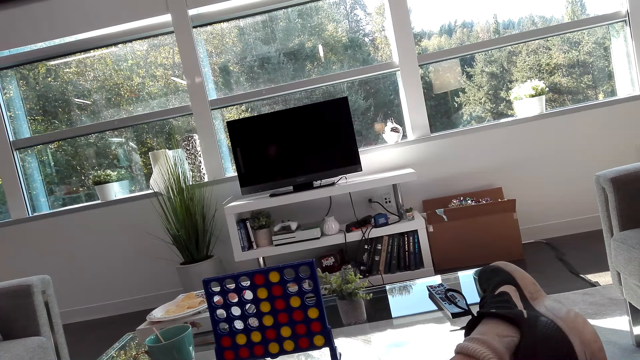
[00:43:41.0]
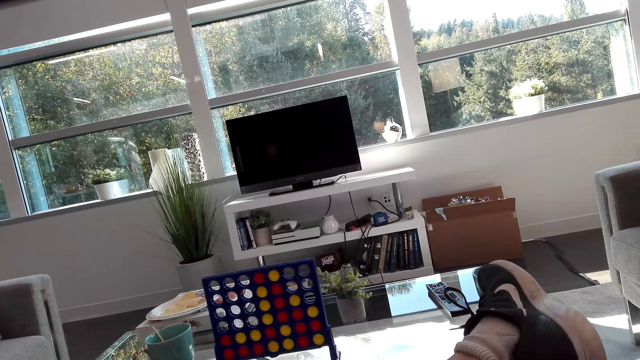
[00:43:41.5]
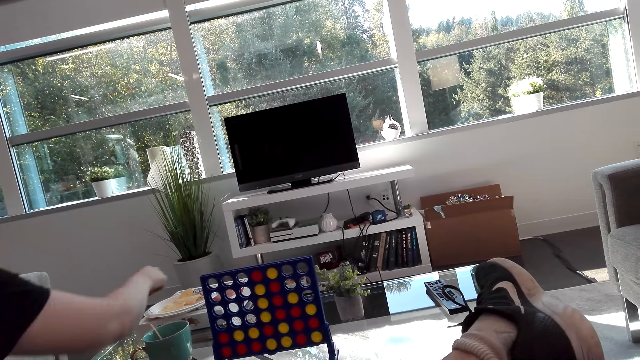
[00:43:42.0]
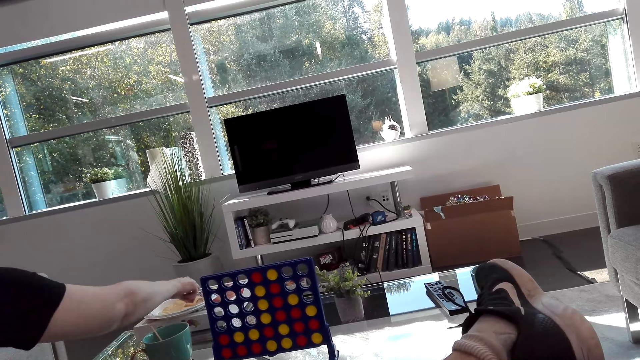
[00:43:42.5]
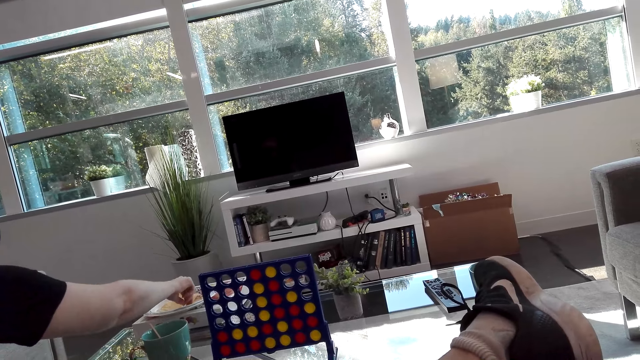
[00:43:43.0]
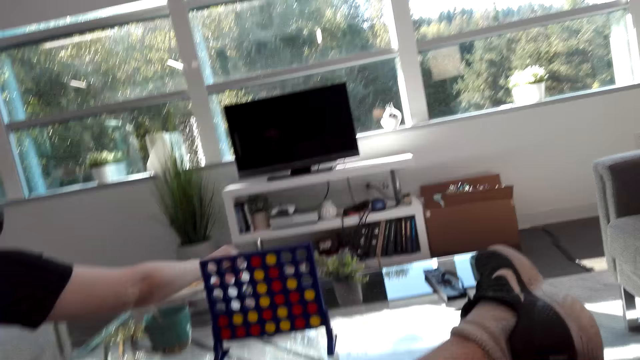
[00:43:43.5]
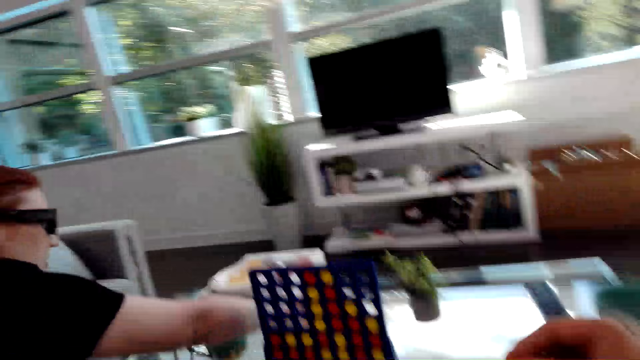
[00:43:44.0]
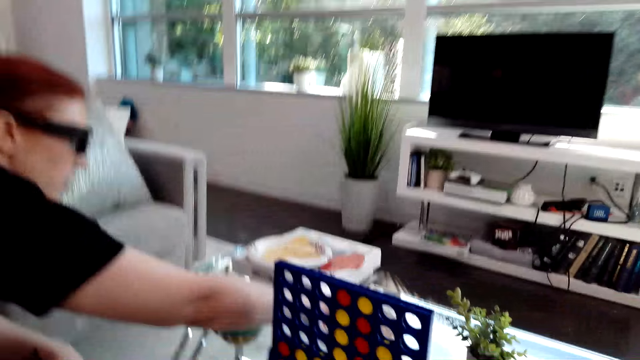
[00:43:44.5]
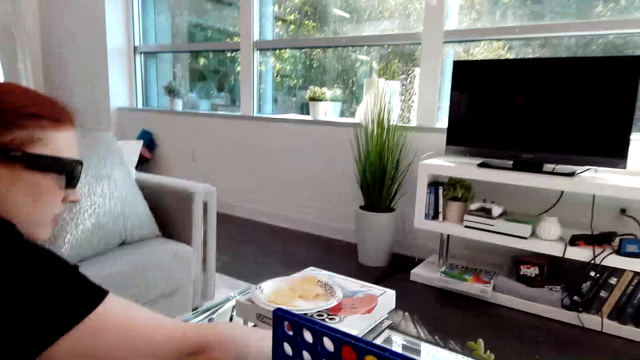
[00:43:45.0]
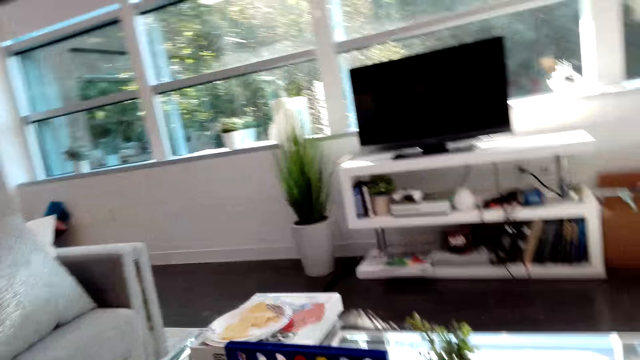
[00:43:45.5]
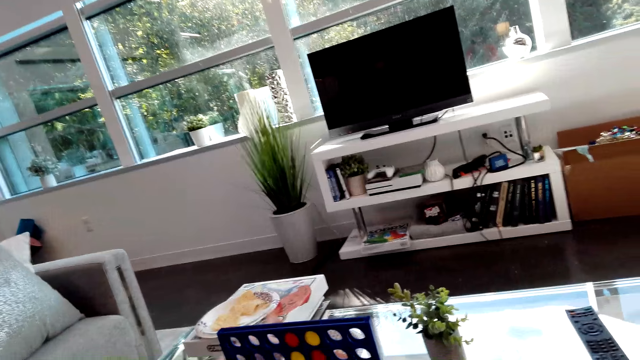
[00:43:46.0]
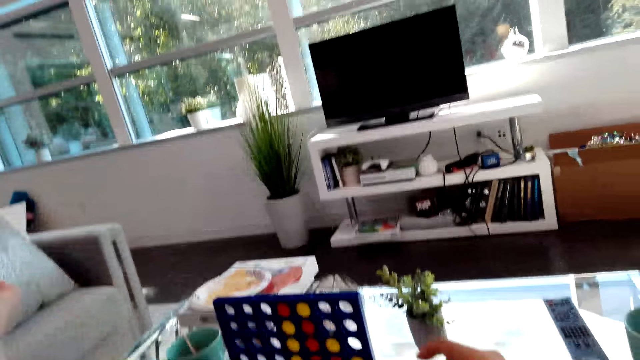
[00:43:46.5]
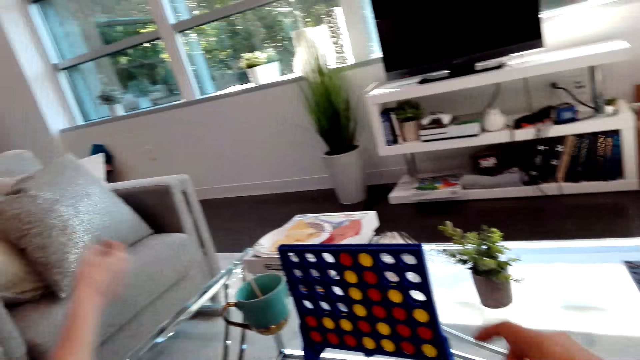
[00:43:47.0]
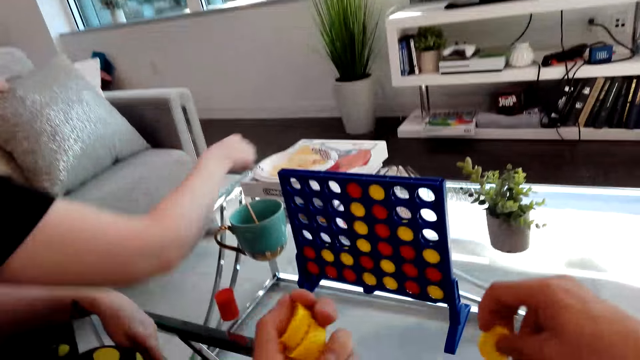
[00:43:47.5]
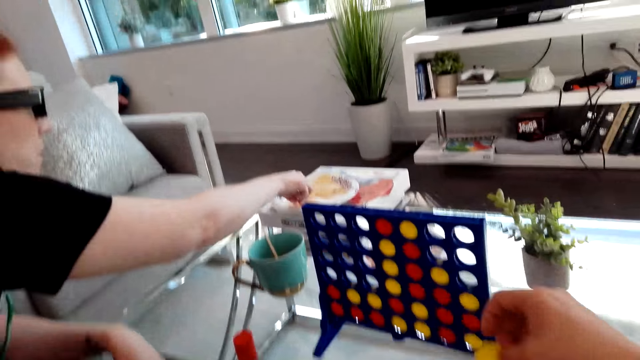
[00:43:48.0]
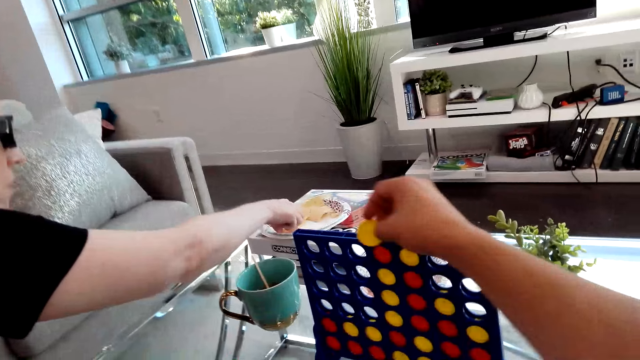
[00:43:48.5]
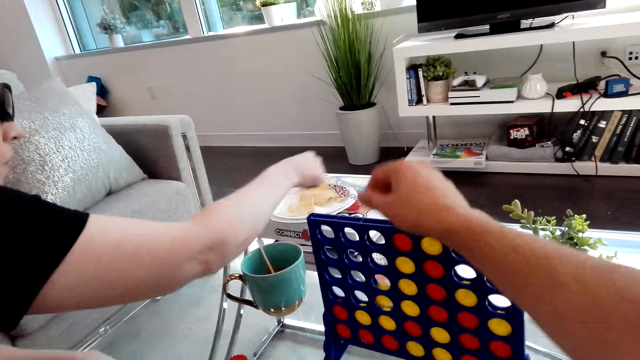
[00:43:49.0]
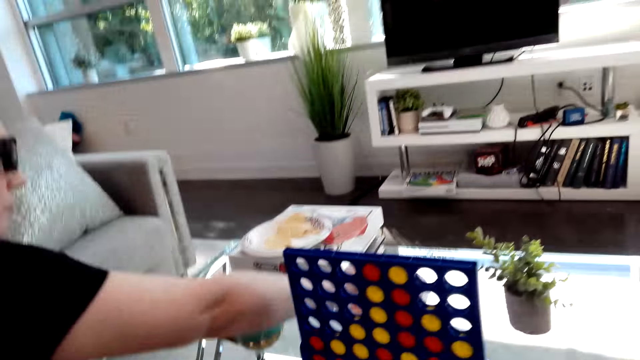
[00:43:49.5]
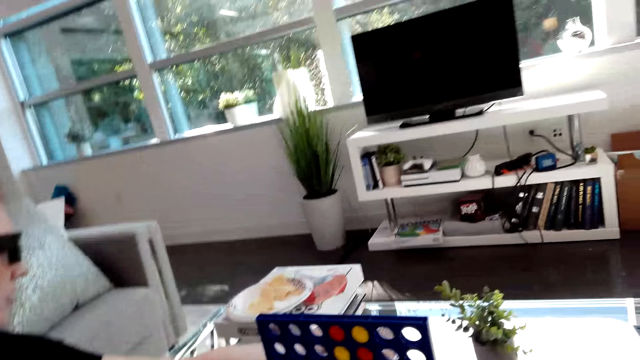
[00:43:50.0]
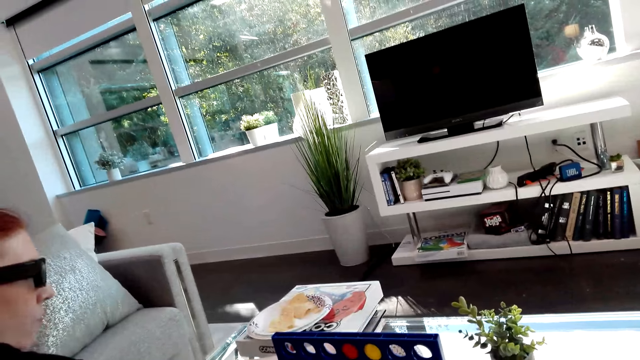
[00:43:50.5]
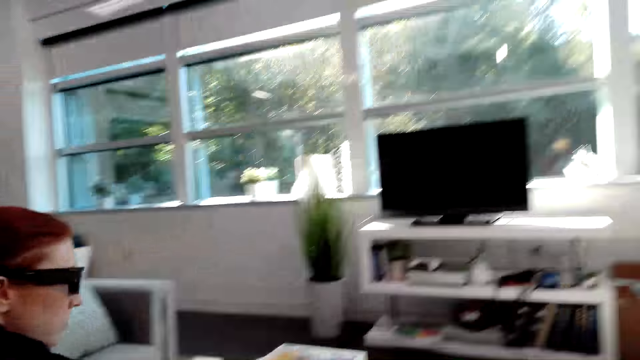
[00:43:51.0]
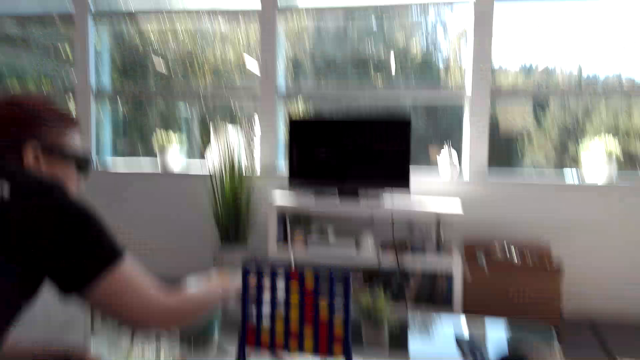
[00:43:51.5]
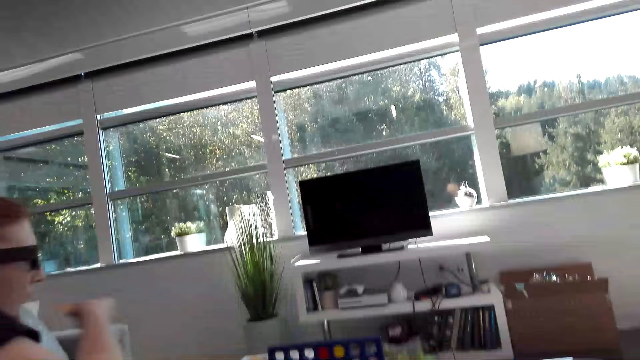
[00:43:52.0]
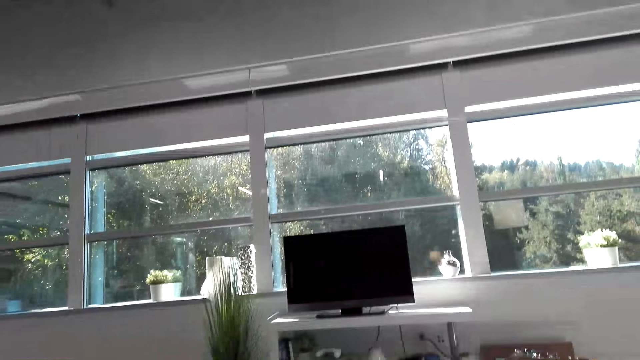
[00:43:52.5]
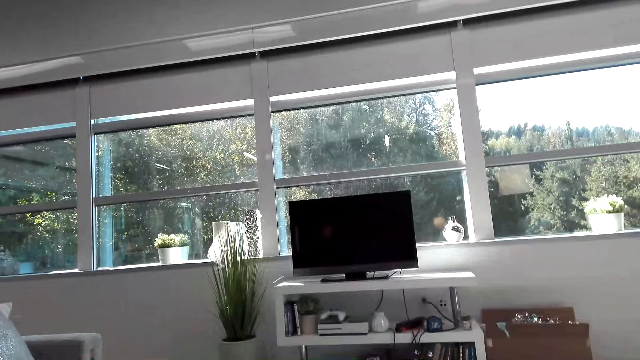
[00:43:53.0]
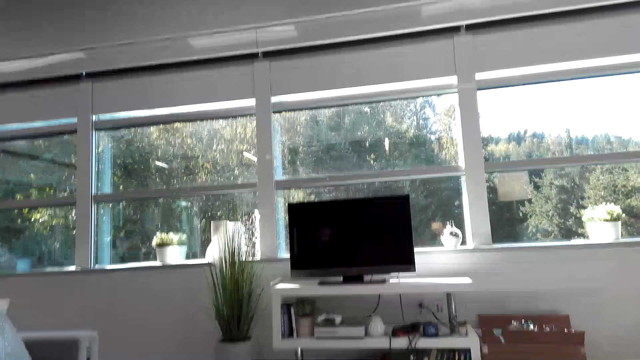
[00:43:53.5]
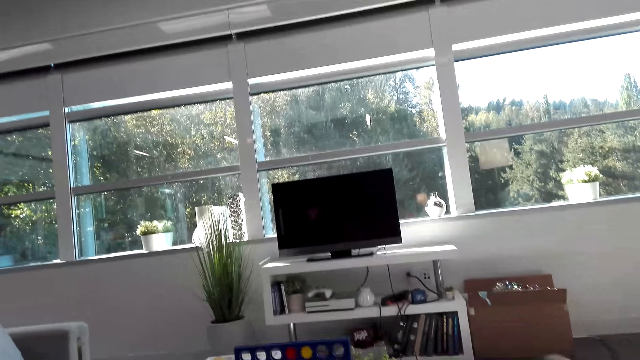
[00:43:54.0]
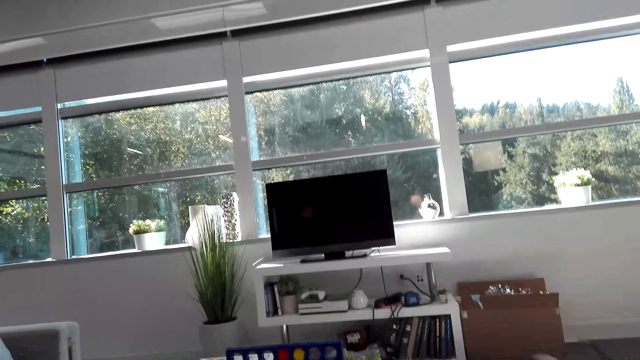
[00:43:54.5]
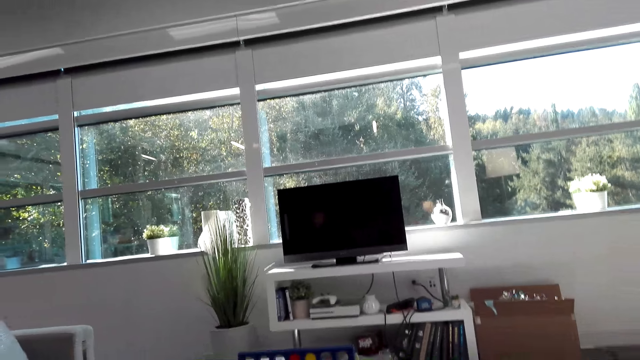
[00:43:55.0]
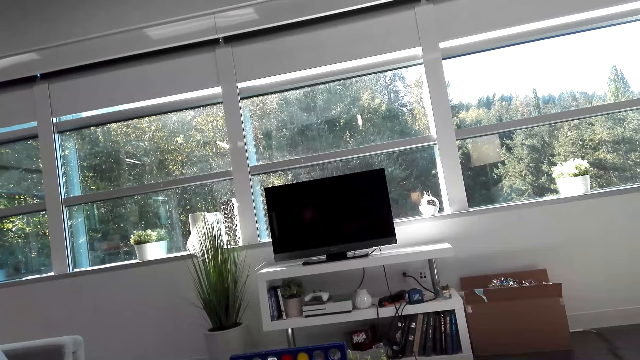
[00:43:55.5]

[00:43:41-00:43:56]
A woman picks potato crisps from a plate. The camera wearer holds yellow checkers. The woman bites the crisps. The woman picks potato crisps from the plate. The camera wearer drops a yellow checker in the Connect 4. They play the connect game. They look at the connect game. They look outside the window. They look at the TV.

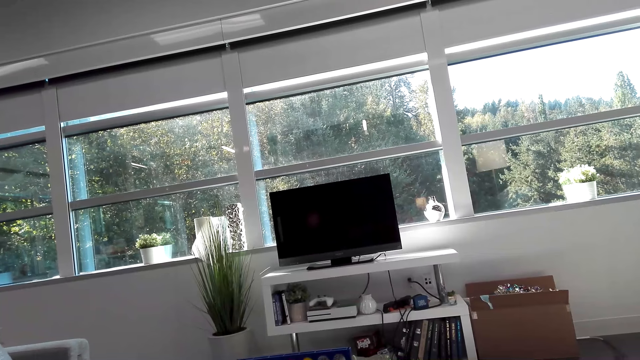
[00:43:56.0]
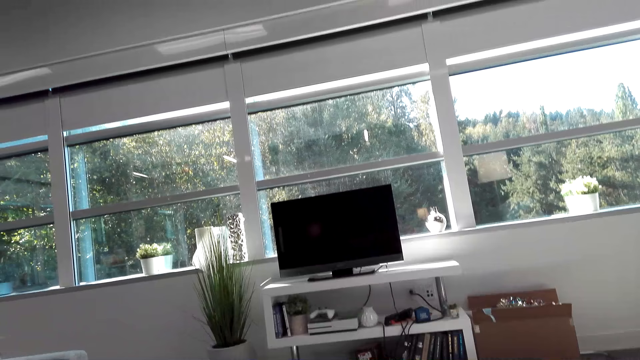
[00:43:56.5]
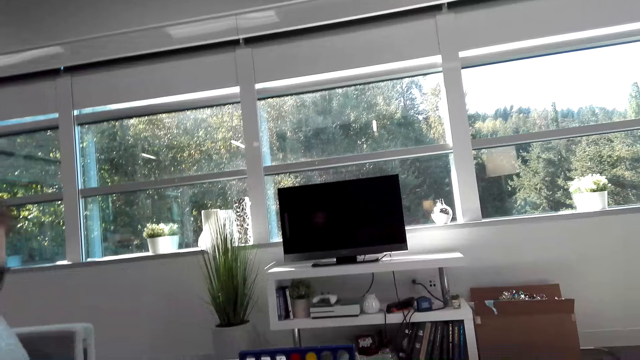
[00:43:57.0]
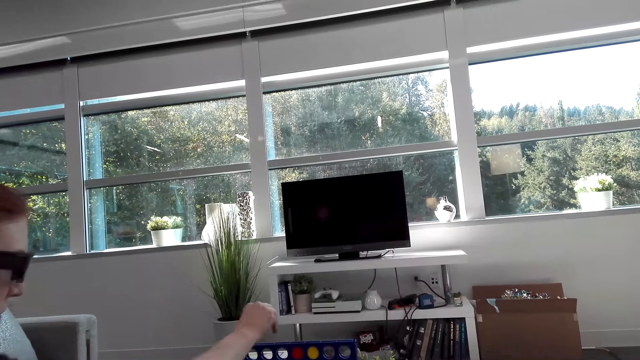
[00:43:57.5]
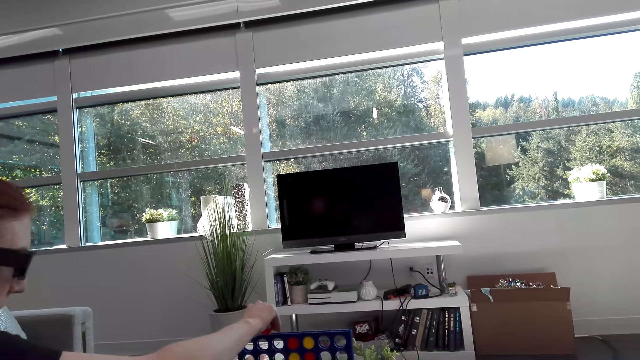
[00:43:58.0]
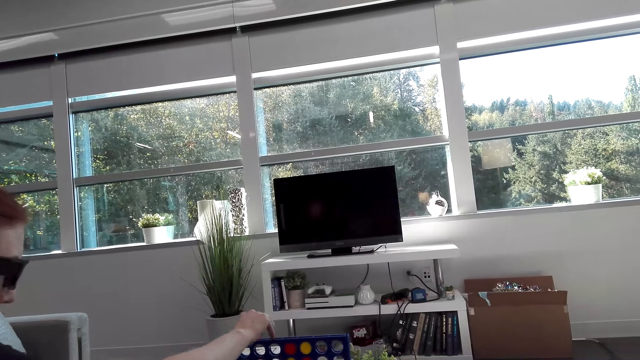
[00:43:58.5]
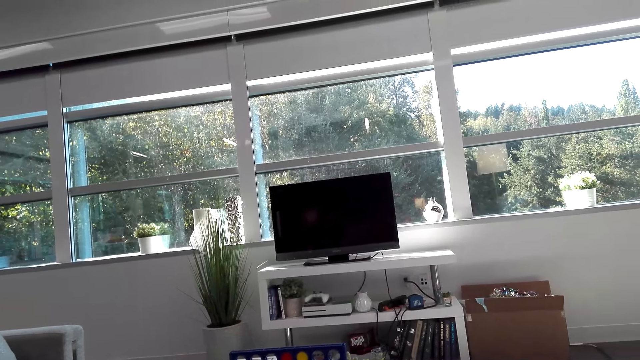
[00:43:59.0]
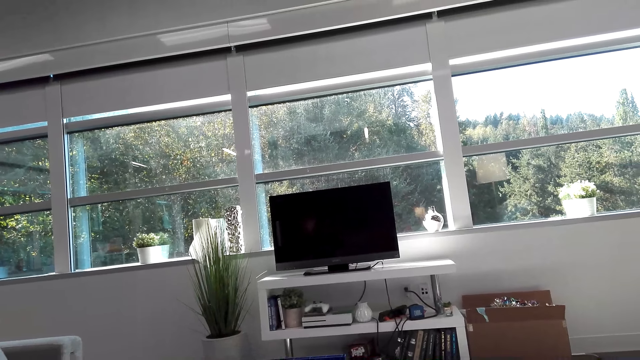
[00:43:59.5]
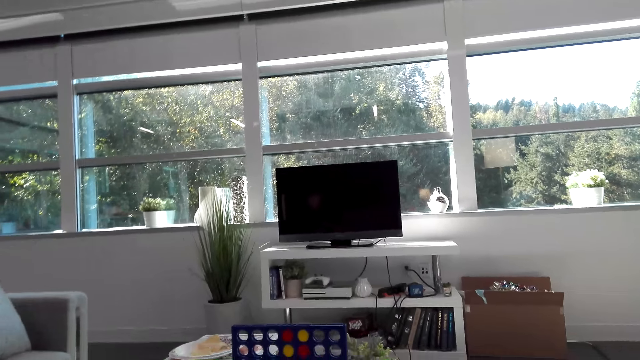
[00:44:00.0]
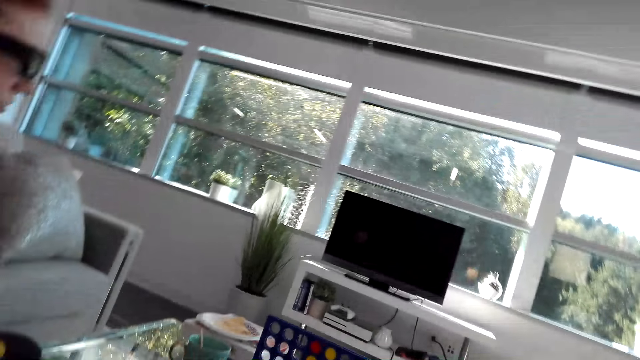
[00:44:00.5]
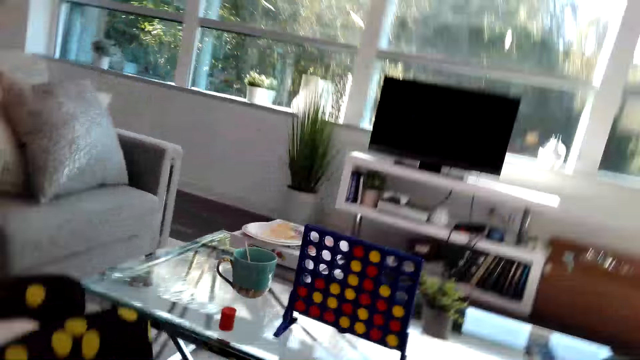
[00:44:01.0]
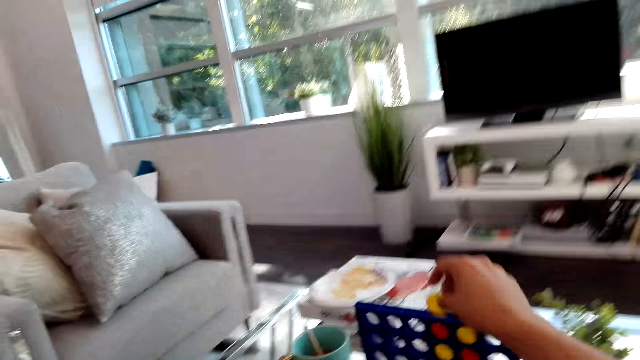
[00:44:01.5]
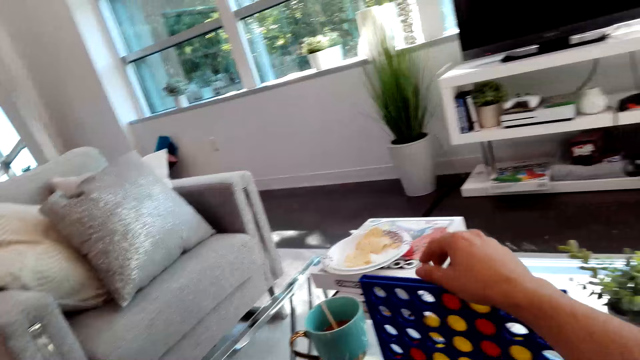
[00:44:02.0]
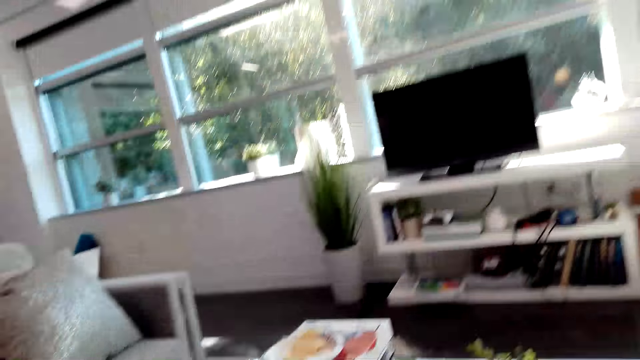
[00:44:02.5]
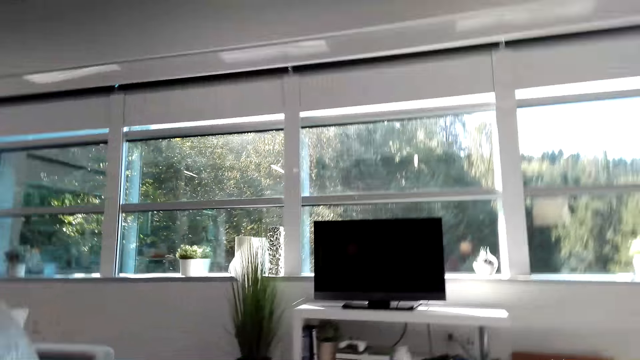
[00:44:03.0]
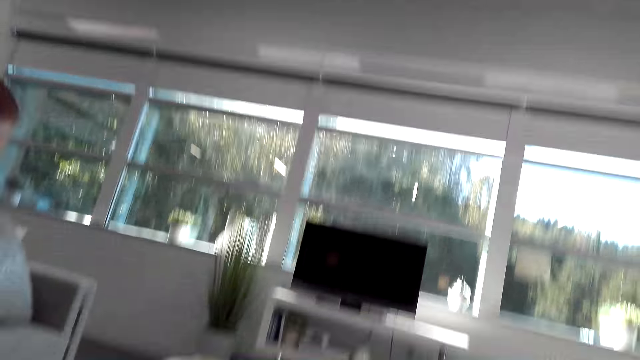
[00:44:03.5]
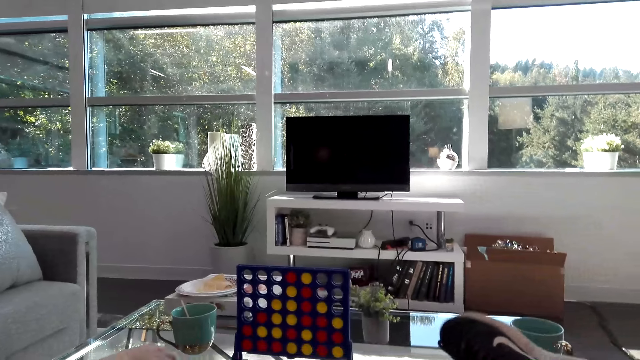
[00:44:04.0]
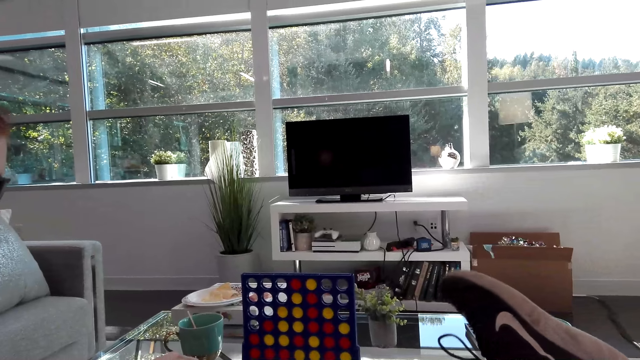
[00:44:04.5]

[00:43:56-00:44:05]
A woman drops a red checker in the Connect 4. The woman plays the connect game. The camera wearer drops a yellow checker in the Connect 4. They look at the connect game. They play the connect game. They look at the TV. They look at the Connect 4 game.
